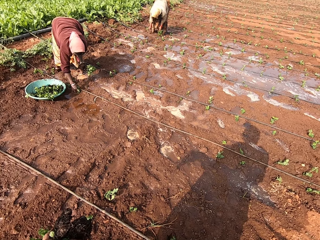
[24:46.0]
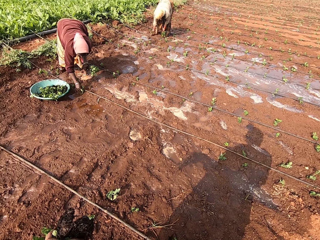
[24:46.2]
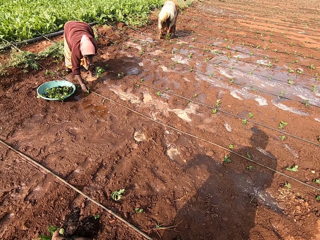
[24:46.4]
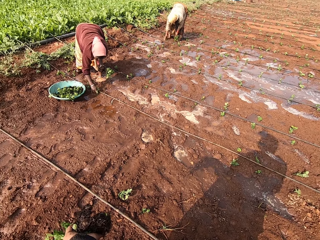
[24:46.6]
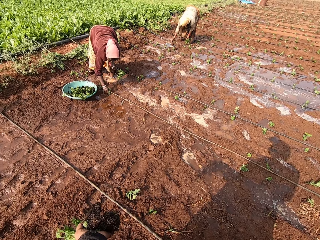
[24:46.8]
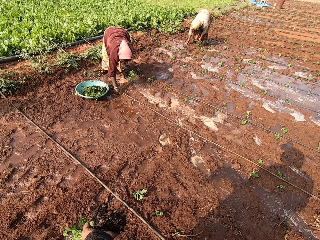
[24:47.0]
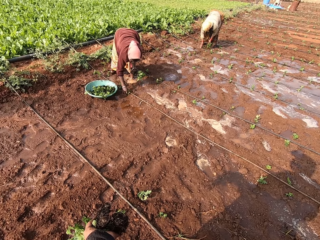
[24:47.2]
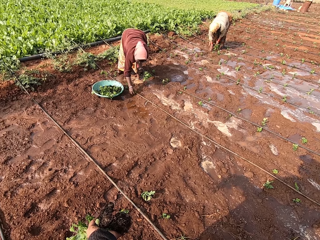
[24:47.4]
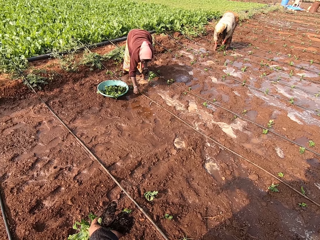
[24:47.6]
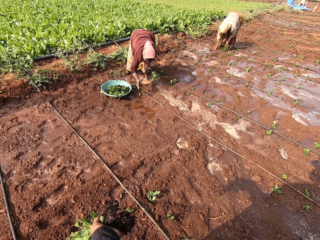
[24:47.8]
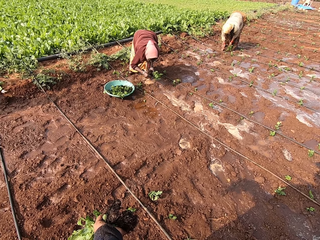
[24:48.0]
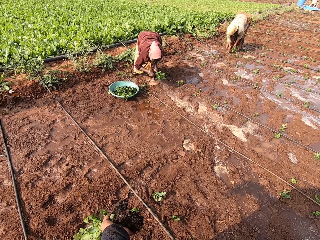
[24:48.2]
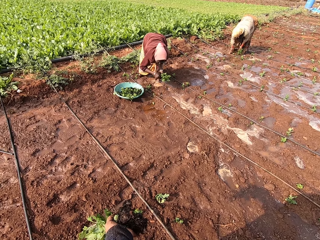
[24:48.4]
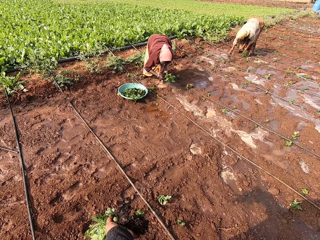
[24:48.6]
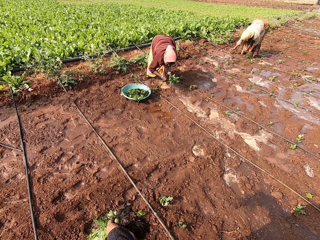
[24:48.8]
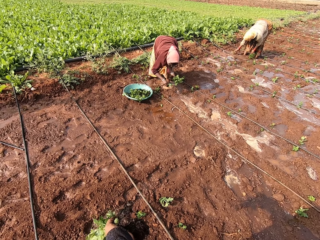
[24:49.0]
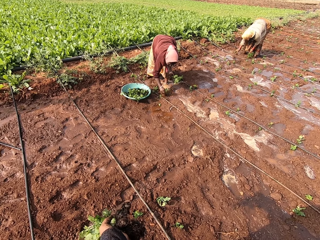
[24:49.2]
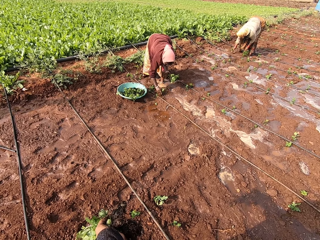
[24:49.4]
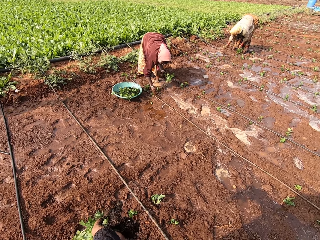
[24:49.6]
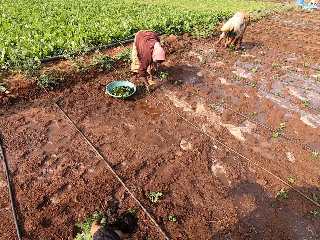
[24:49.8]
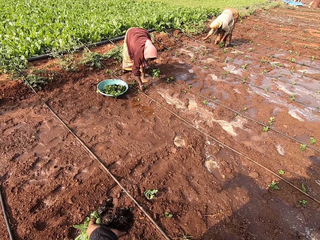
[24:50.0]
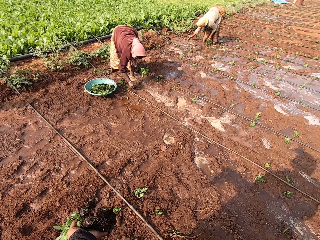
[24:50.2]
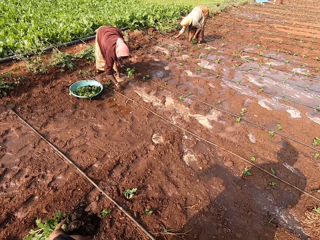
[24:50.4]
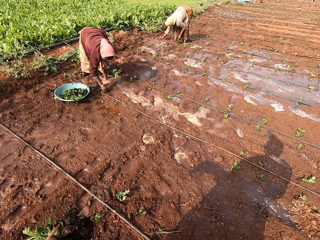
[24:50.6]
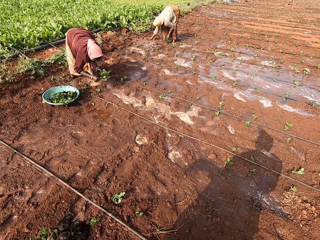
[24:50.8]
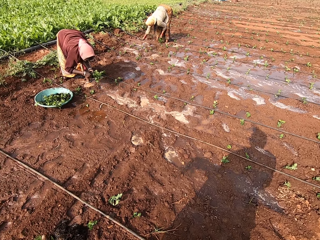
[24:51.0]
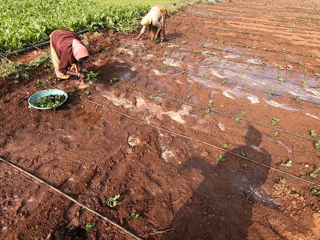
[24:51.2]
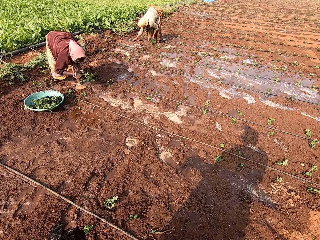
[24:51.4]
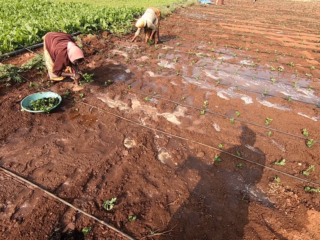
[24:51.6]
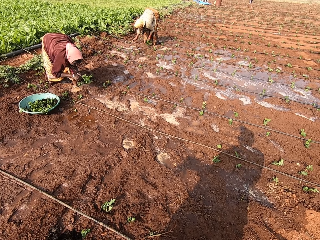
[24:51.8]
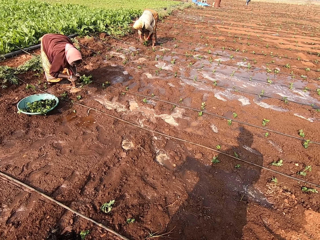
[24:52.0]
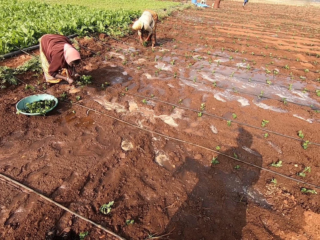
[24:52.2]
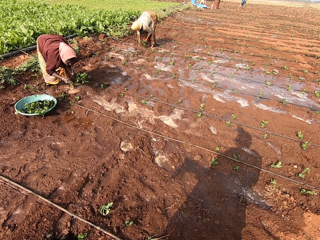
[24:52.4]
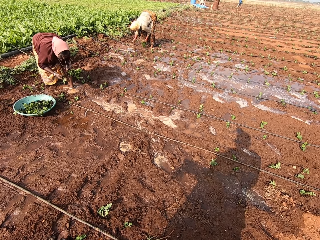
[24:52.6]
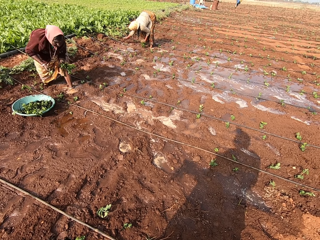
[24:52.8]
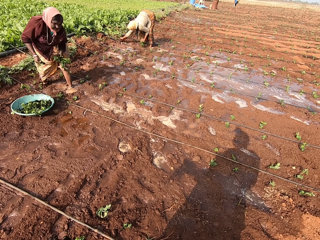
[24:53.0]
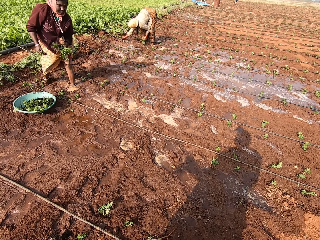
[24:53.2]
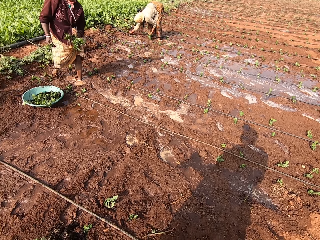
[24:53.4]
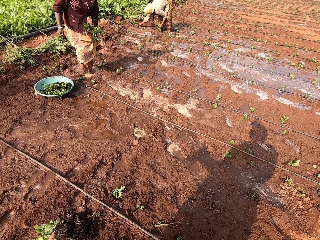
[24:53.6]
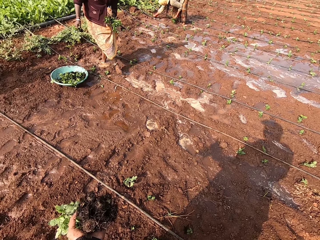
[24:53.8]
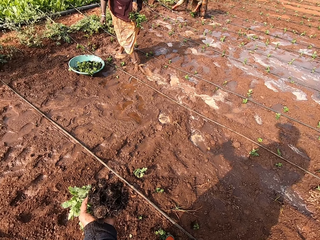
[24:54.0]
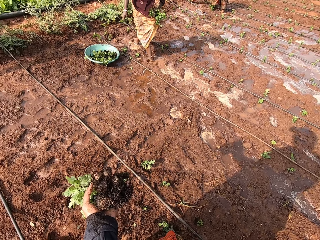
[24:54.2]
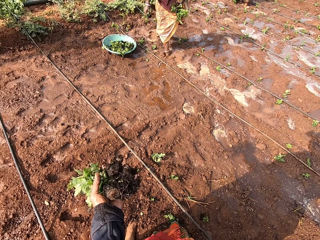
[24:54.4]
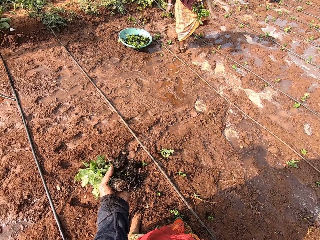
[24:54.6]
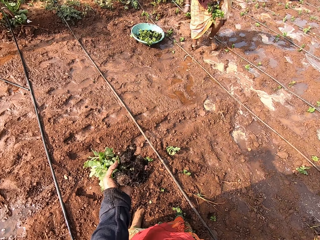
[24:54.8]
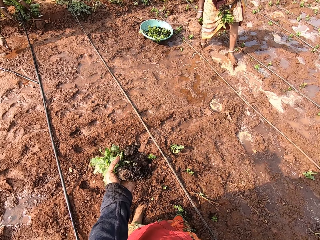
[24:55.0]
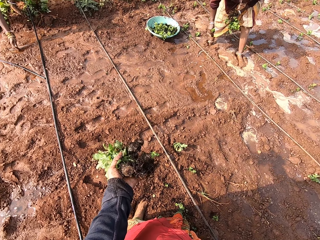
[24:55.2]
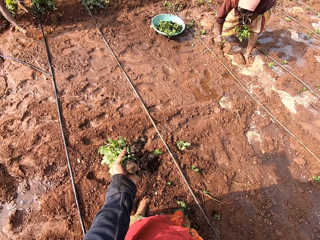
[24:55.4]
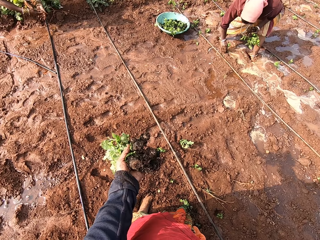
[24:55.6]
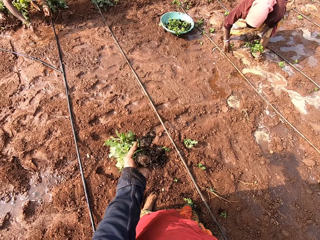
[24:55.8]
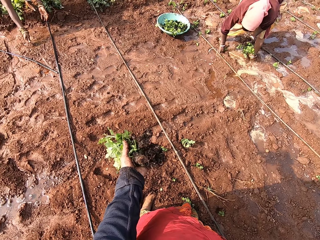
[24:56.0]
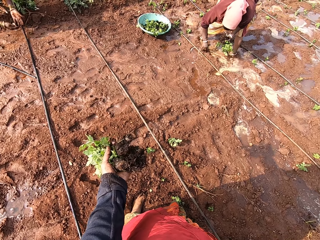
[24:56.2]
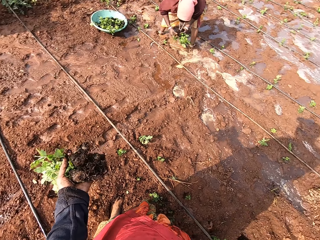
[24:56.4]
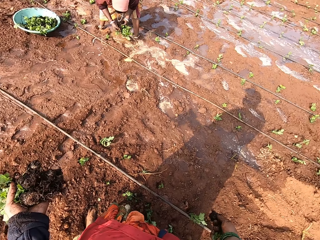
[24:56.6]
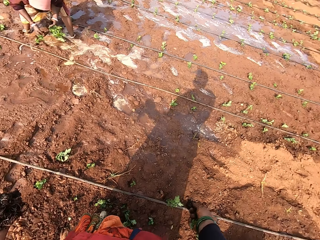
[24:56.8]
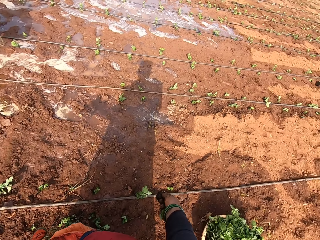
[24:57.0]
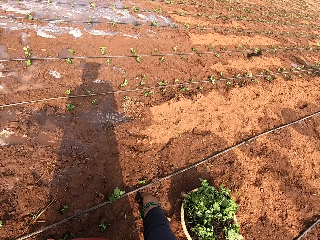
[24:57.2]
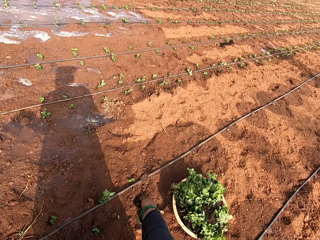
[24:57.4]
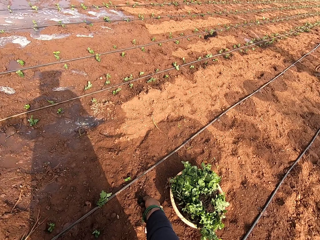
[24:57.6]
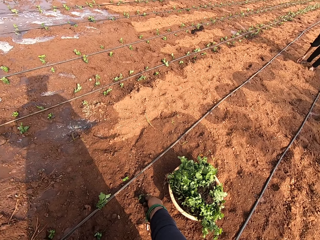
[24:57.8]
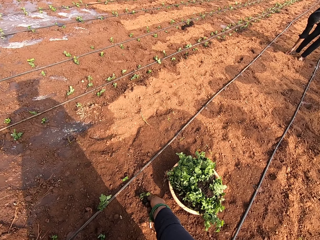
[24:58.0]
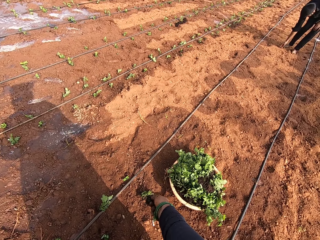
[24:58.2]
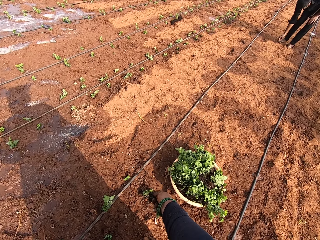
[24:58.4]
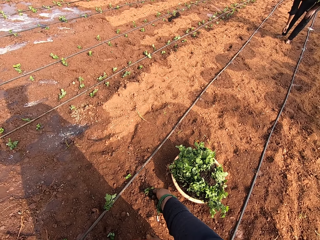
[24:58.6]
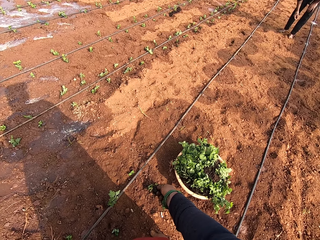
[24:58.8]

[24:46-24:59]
A woman plants the seedling in her right hand in the soil. Another woman picks a seedling from her left hand with her right hand. The other woman plants the seedling in her right hand in the soil. The other woman picks a seedling from her left hand with her right hand. The first woman picks a seedling from her left hand with her right hand. The first woman plants the seedling in her right hand in the soil. The other woman plants the seedling in her right hand in the soil.

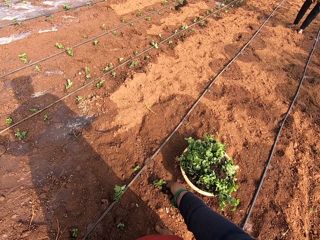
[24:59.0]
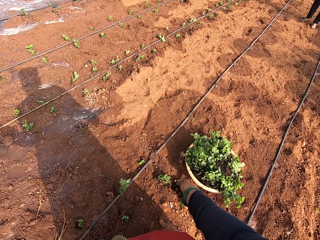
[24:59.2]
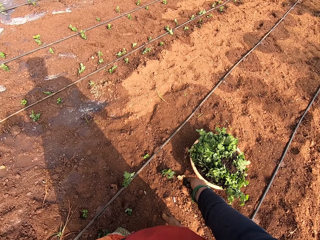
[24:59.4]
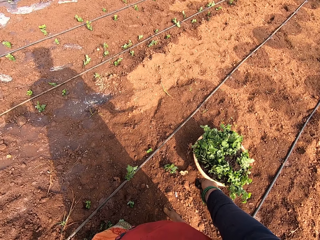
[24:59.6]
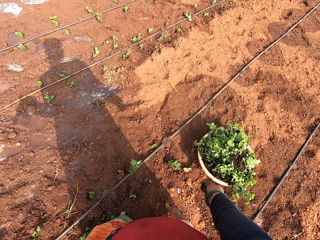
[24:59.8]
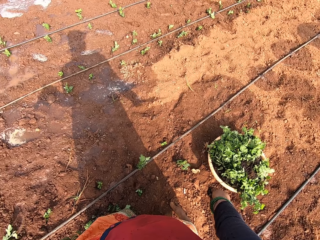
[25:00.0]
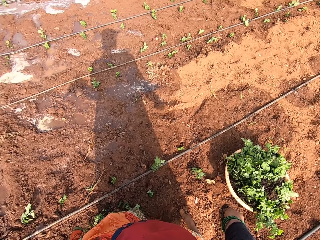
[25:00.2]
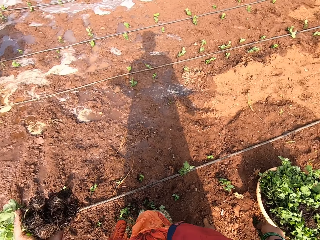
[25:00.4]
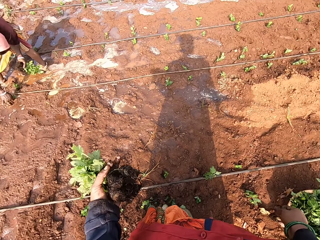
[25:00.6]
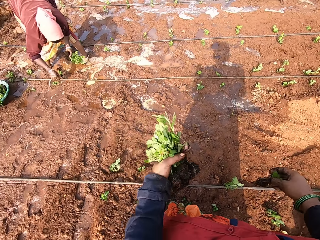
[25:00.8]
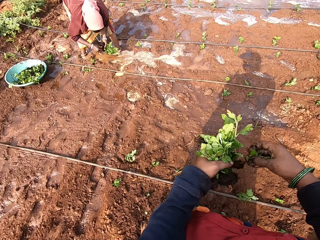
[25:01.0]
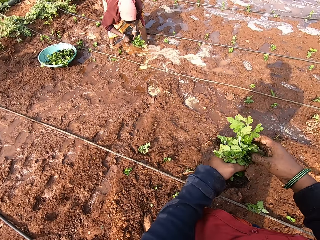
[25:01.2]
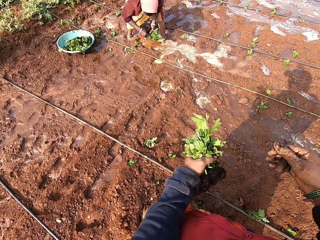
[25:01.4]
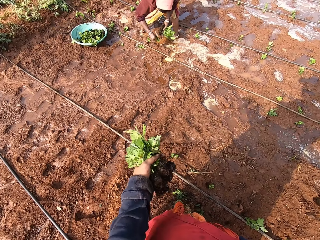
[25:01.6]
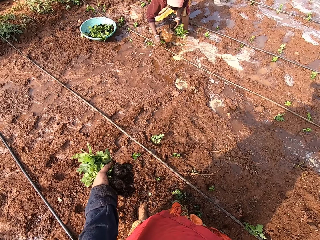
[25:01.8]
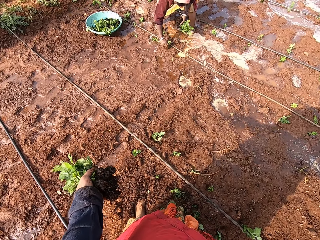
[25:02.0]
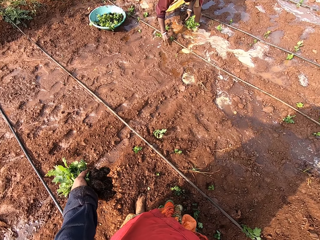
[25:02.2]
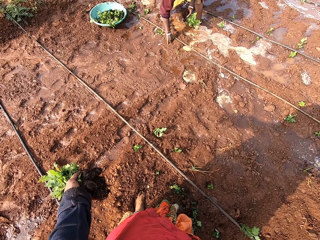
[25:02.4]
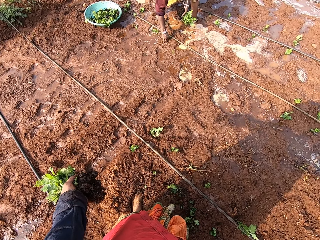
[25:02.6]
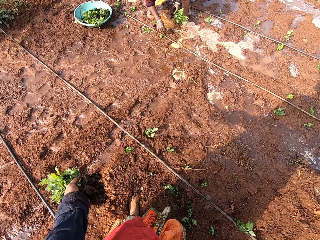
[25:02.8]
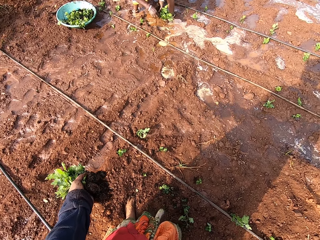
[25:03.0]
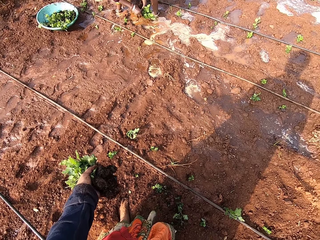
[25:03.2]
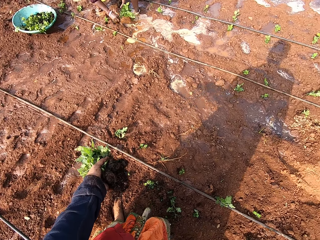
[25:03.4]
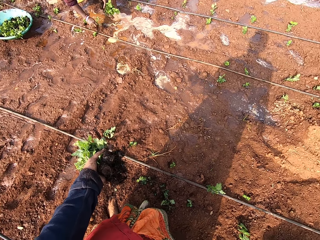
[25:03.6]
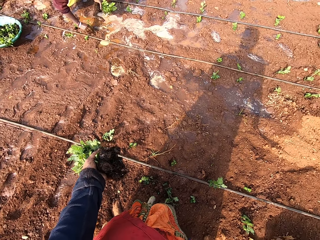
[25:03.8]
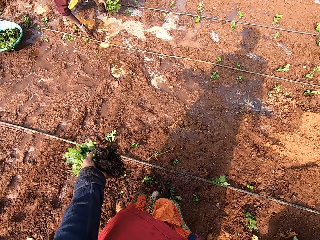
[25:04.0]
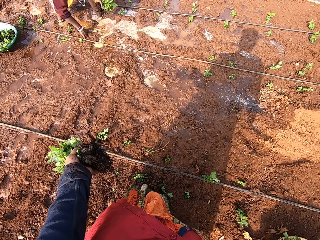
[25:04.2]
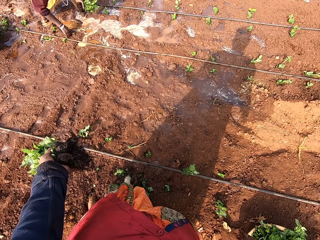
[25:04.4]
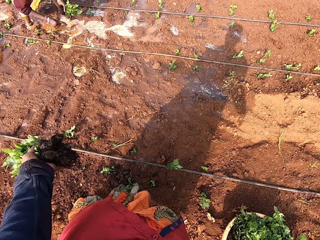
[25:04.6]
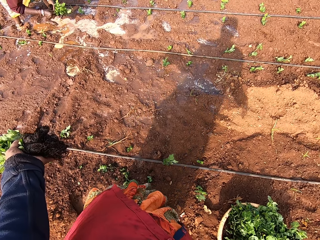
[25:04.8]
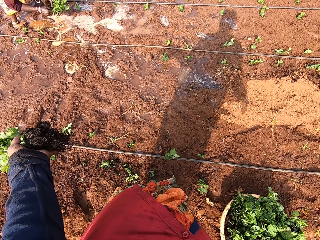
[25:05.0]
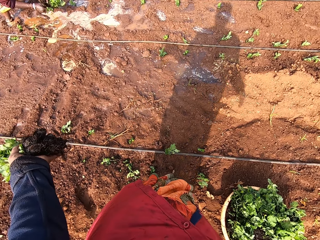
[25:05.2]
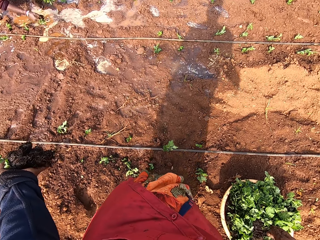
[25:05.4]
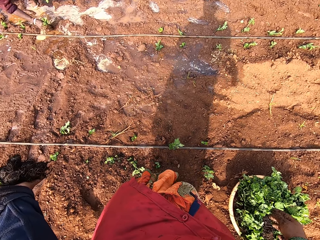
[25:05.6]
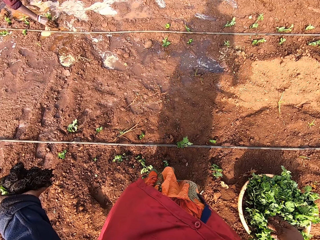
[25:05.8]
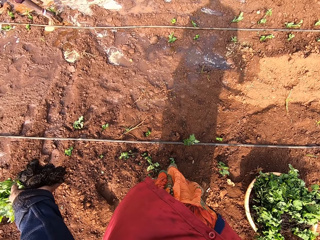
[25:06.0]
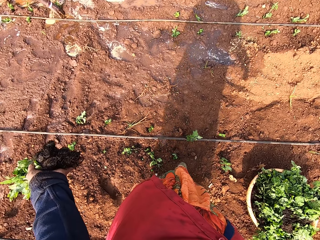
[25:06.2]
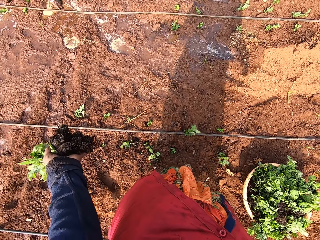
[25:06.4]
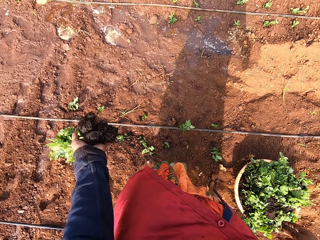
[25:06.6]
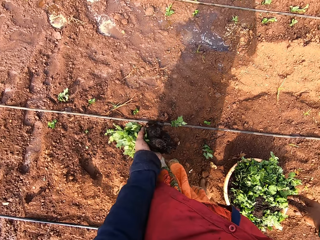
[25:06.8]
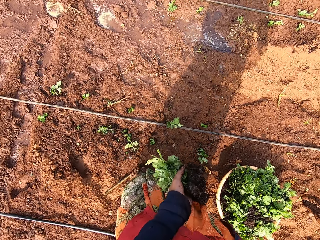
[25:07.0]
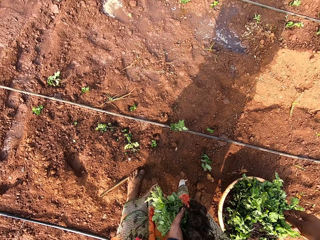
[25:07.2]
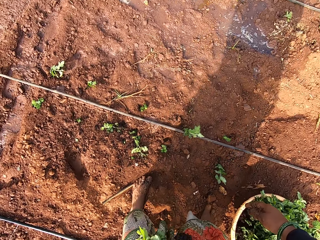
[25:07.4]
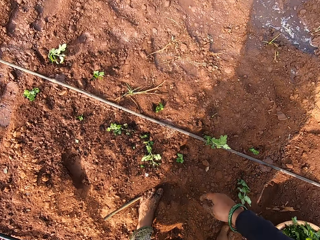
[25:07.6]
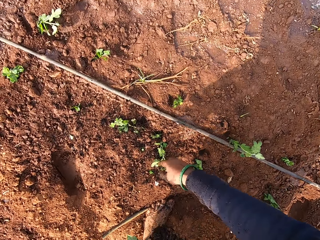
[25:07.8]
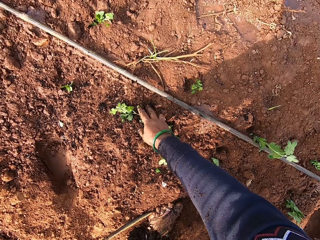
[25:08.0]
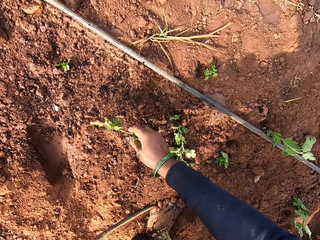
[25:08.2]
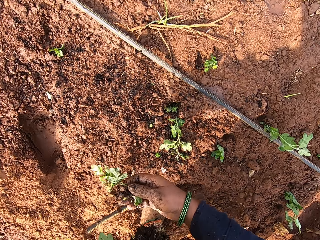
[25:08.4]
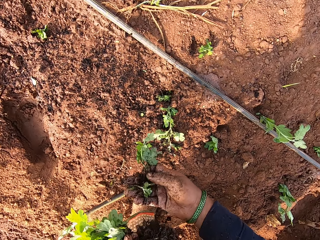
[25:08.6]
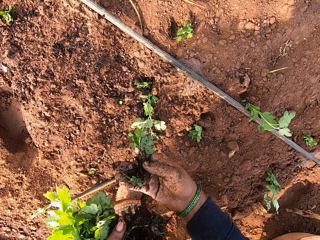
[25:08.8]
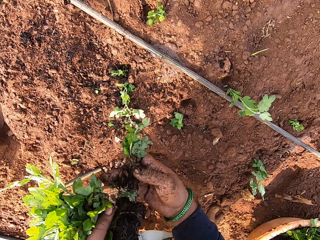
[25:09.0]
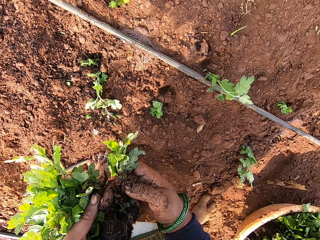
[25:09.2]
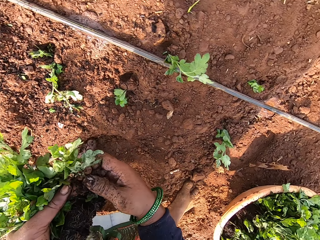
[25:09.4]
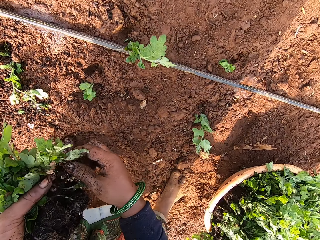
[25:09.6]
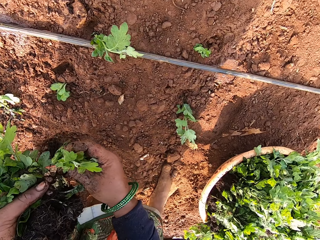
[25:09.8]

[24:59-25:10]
The camera wearer passes the seedling in her right hand to her left hand. The woman picks a seedling from her left hand with her right hand. The woman plants the seedling in her right hand in the soil. The woman picks a seedling from her left hand with her right hand. The woman plants the seedling in her right hand in the soil. The woman picks a seedling from her left hand with her right hand. The woman plants the seedling in her right hand in the soil. The camera wearer picks a seedling from the floor with her right hand. She passes the seedling in her right hand to her left hand.
